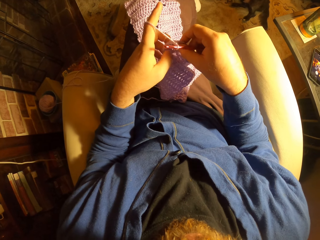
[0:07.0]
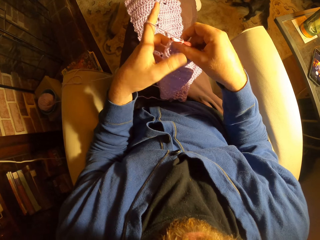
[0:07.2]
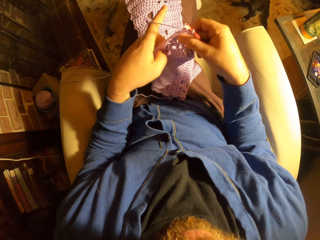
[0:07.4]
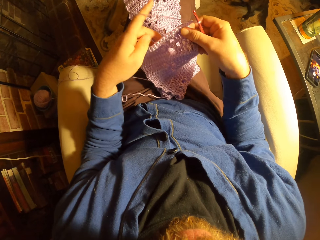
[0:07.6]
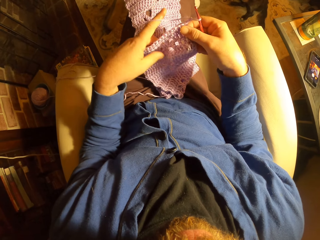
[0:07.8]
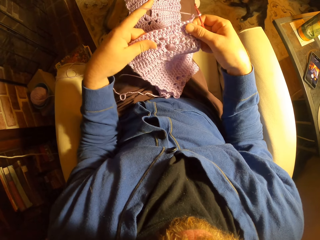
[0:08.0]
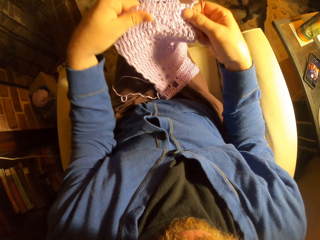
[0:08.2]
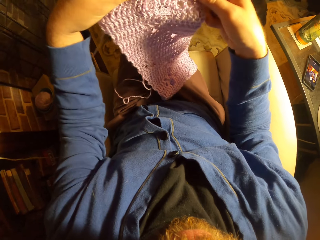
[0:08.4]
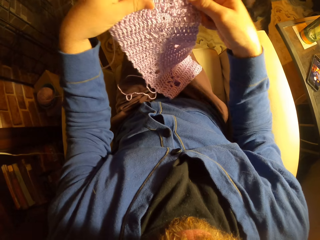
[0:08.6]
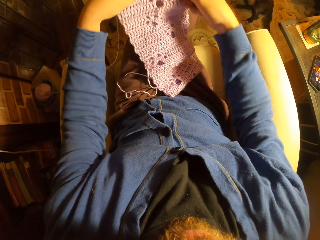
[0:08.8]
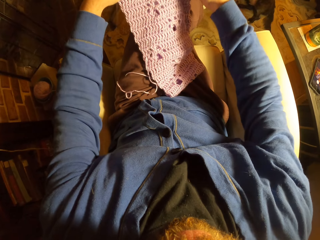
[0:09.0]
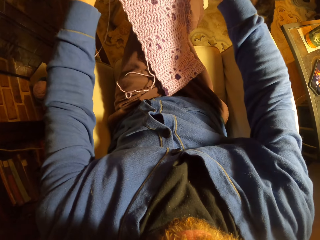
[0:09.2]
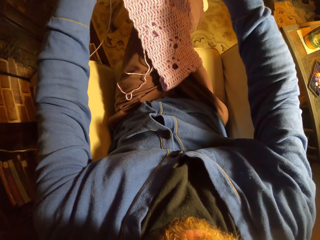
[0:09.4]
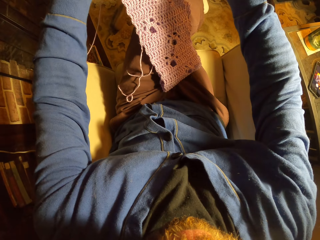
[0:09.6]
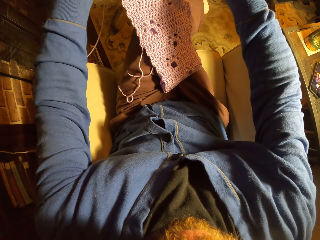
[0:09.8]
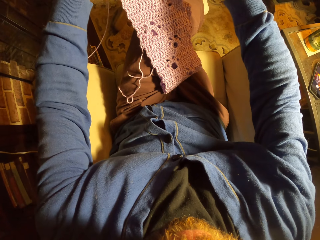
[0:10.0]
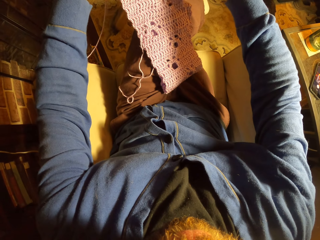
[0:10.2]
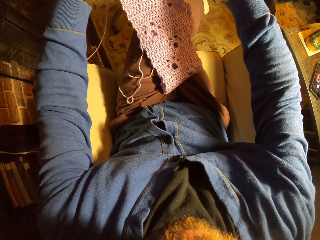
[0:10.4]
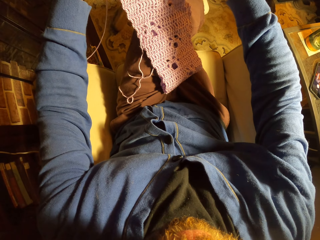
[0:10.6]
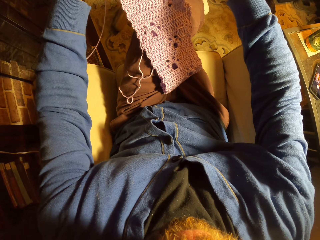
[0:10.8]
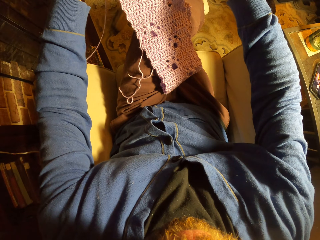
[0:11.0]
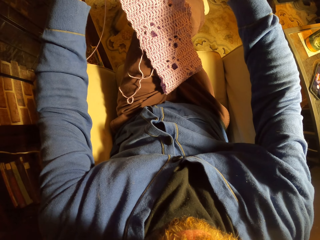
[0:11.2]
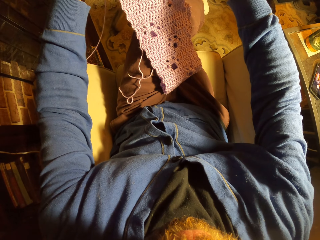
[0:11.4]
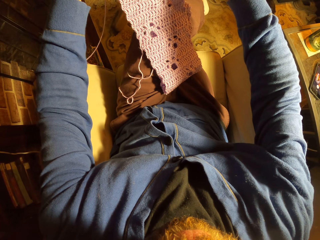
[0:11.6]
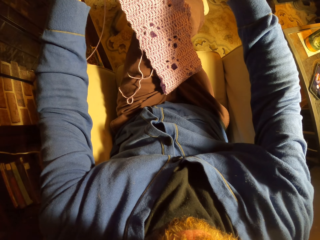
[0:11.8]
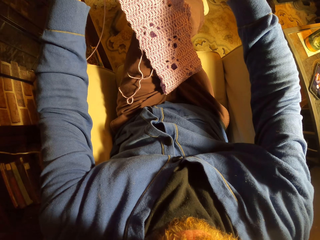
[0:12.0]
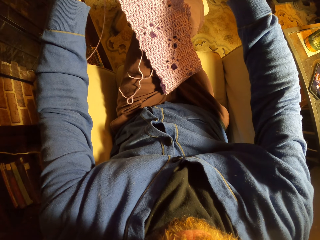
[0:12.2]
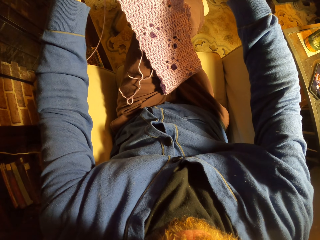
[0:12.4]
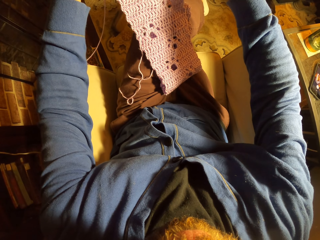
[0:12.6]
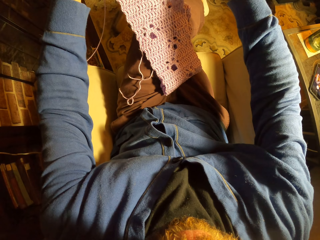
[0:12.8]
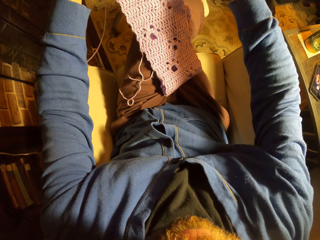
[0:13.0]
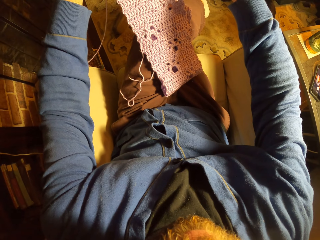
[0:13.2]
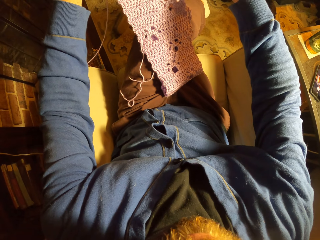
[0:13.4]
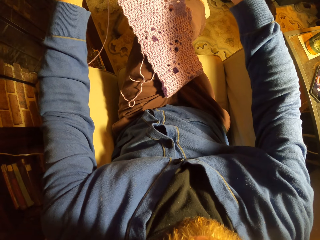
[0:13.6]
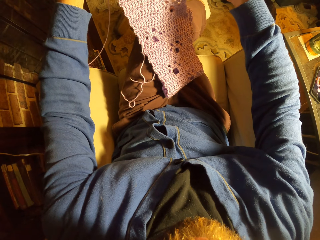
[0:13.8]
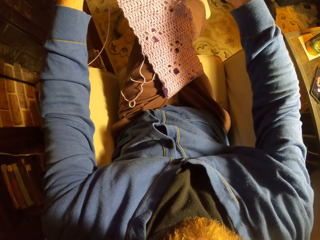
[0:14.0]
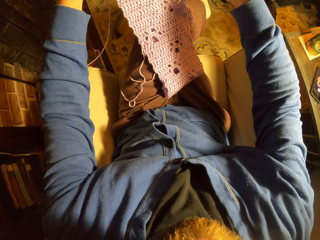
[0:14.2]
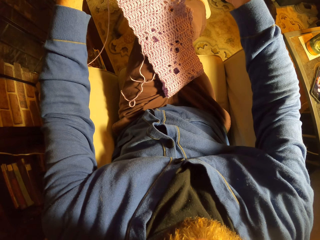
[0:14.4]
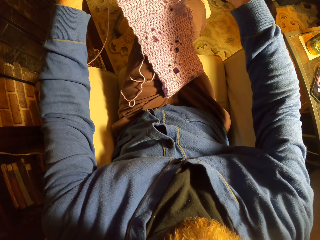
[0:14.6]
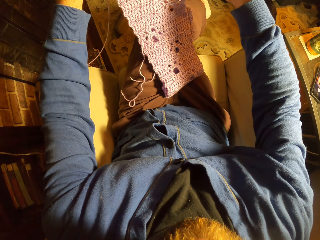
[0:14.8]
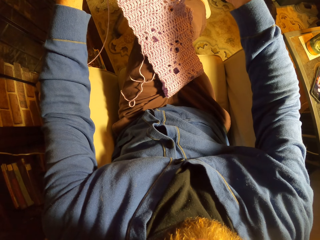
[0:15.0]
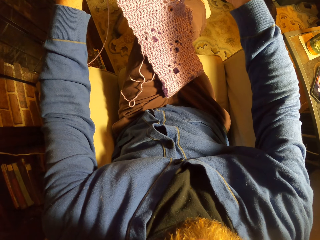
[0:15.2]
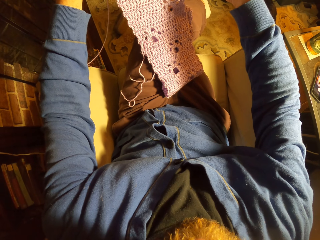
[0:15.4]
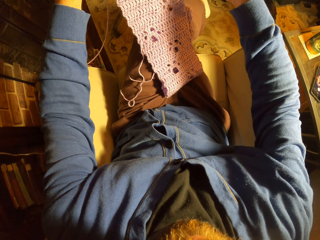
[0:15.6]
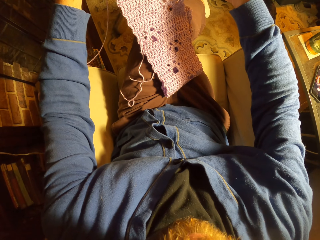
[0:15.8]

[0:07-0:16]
The camera wearer straightens a fabric. She checks the fabric on her lap. She counts the fabric stitches.

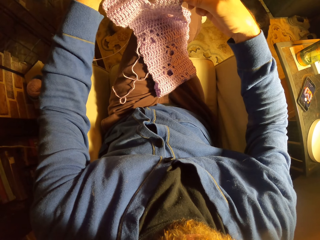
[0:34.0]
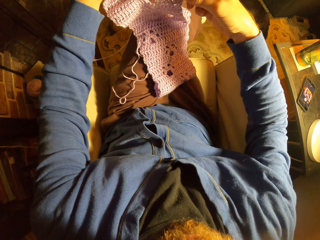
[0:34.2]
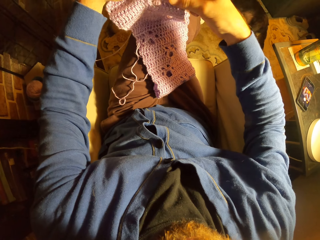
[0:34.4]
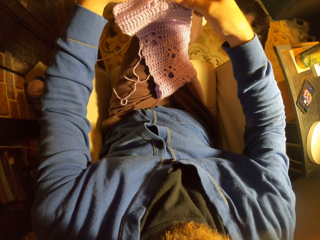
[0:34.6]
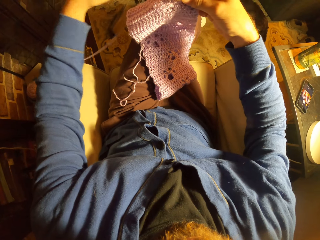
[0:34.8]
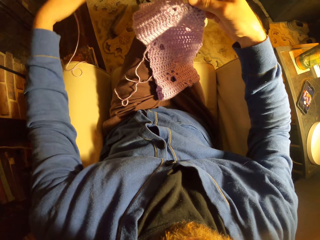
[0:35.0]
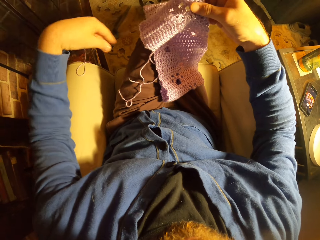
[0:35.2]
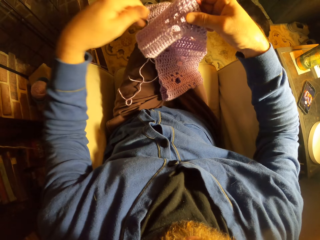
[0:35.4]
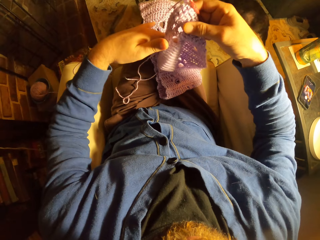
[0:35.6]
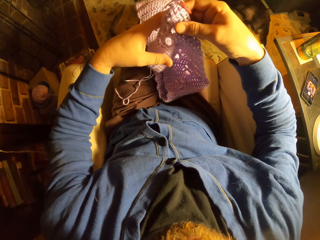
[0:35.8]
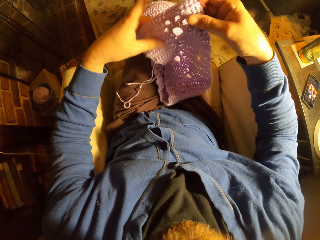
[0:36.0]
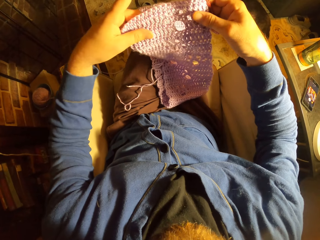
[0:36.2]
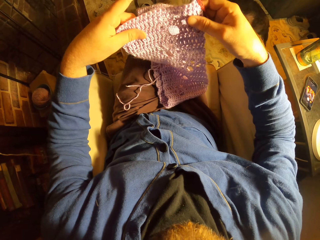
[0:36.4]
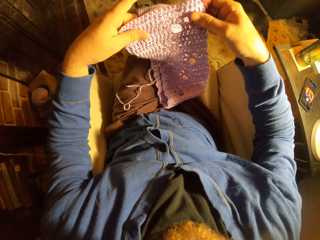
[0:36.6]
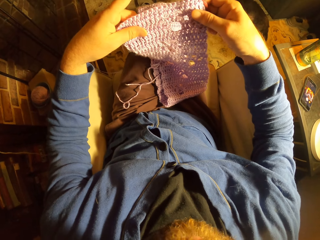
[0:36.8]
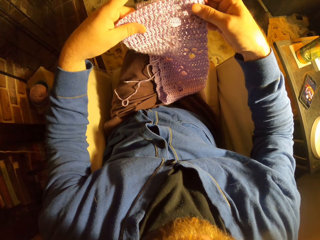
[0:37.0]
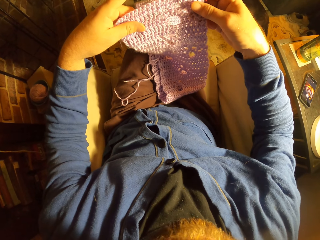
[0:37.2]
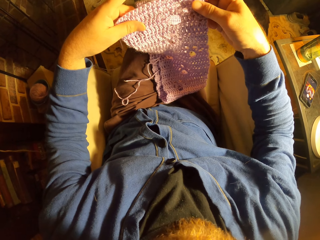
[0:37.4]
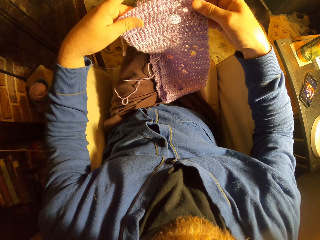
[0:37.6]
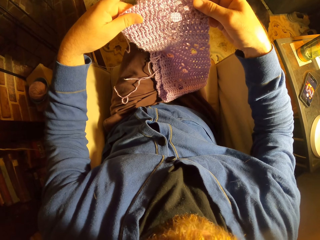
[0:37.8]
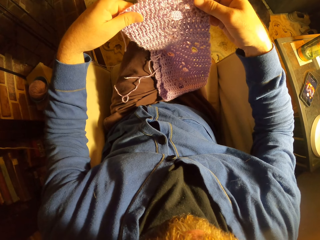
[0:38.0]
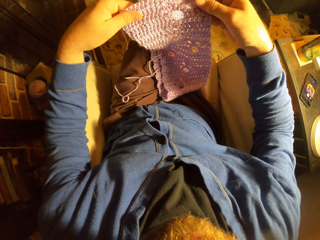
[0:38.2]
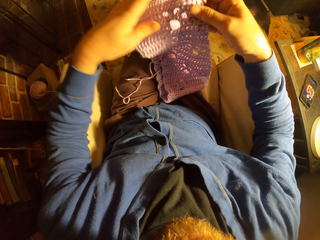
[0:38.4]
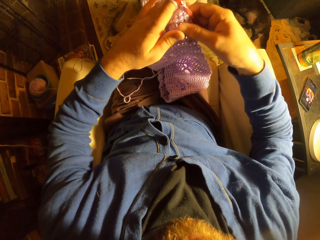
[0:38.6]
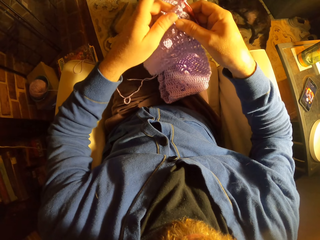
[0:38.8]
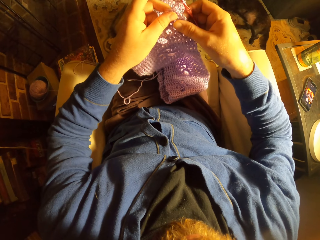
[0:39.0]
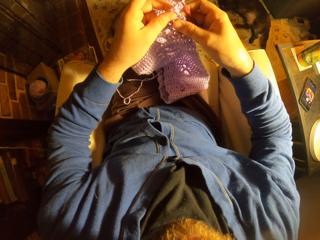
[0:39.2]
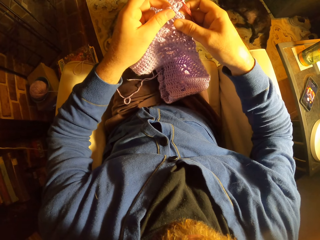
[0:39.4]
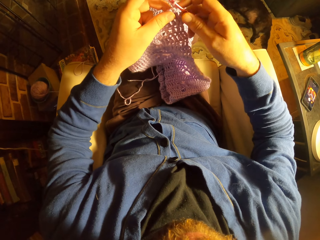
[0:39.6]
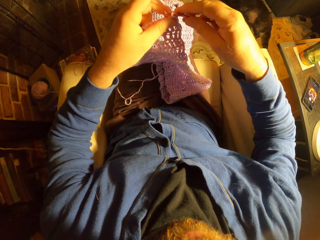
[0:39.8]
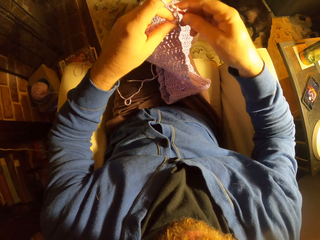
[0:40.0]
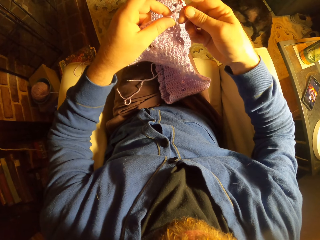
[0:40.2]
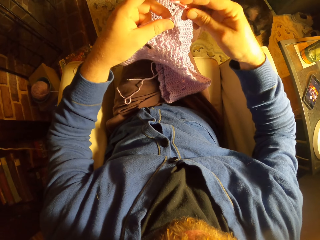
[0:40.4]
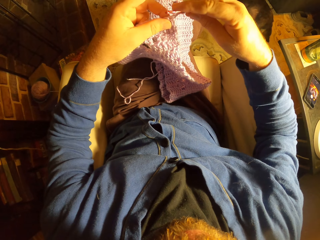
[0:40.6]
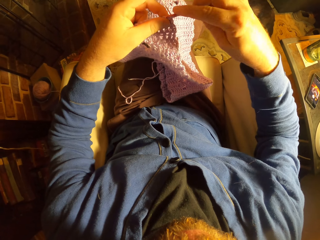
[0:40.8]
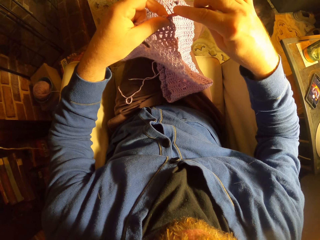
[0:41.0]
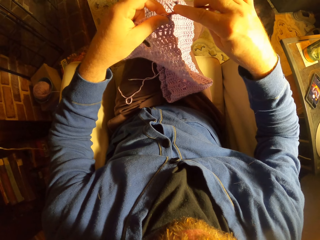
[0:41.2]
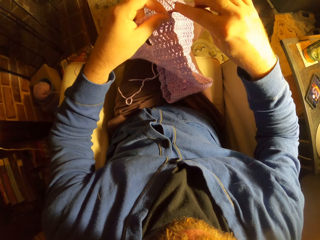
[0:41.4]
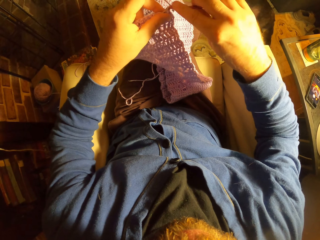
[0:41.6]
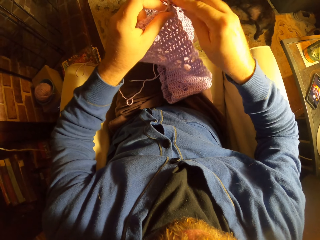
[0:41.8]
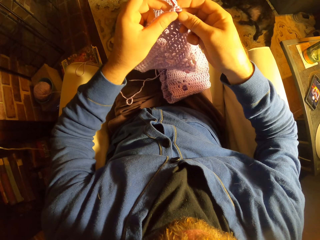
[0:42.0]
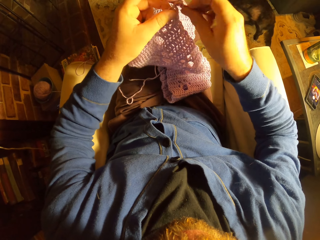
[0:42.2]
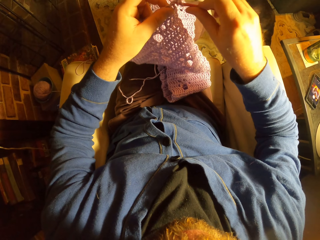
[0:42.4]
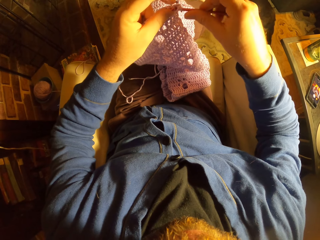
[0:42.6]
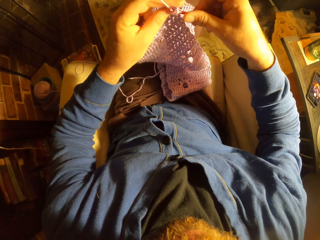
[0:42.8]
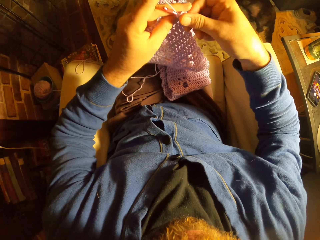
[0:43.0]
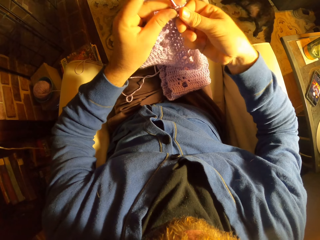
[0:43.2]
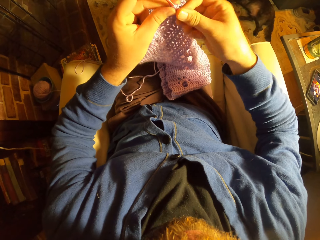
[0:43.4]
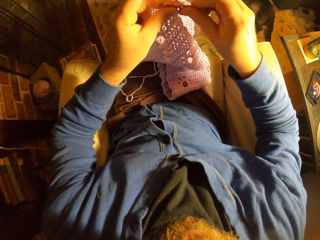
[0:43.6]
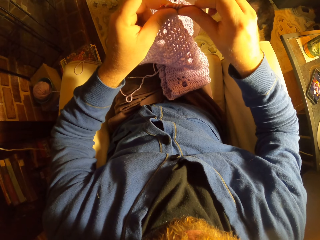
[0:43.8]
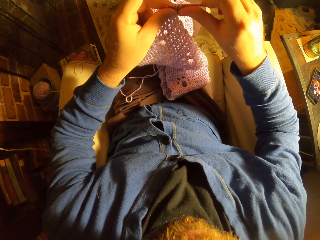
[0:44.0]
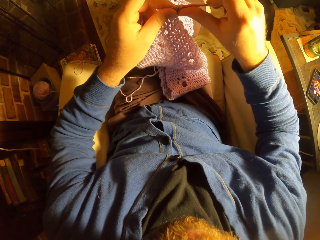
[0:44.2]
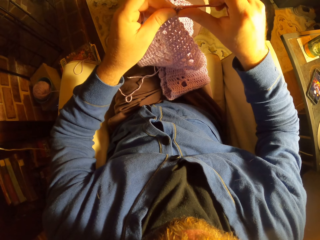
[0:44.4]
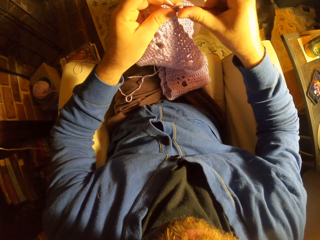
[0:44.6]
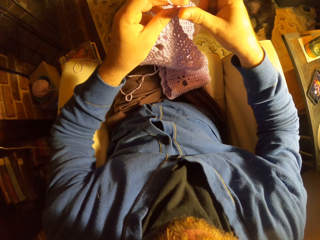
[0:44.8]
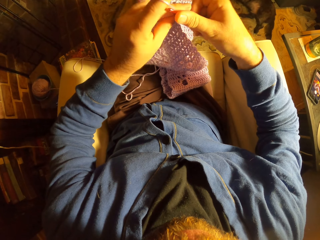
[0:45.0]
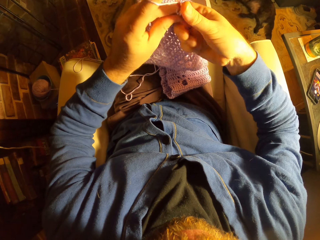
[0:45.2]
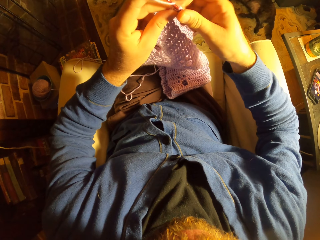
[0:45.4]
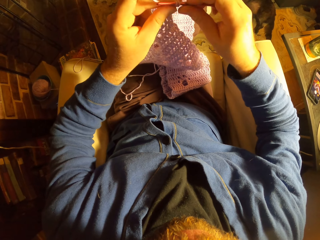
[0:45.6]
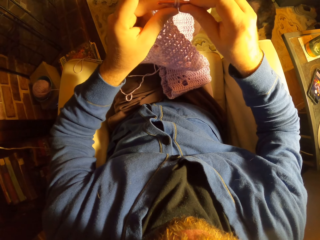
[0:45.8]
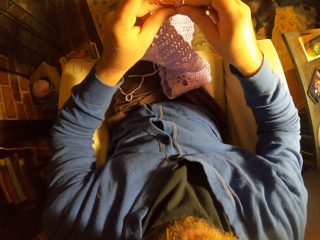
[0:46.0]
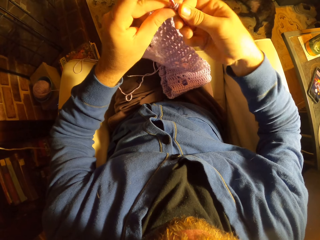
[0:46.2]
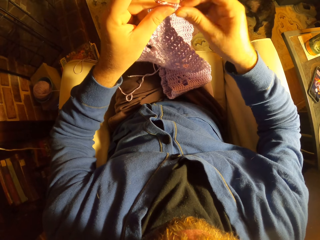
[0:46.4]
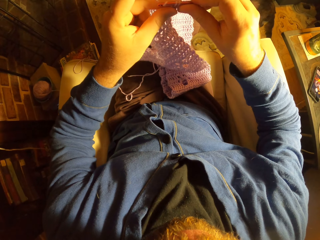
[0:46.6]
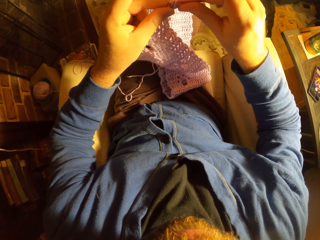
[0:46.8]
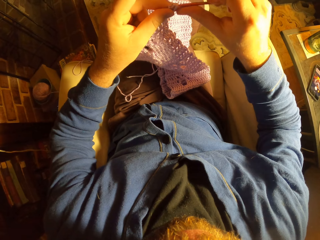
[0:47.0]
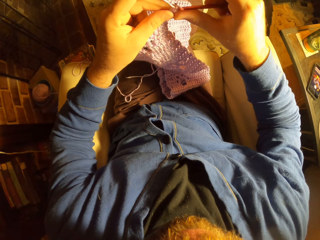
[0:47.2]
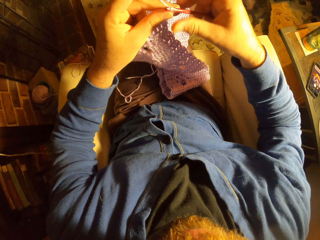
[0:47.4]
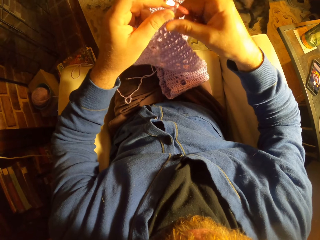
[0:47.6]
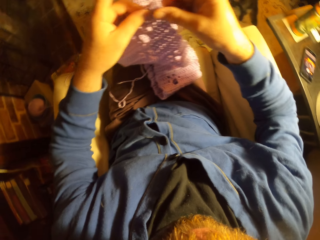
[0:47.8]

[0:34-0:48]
The camera wearer straightens a thread. They straighten a fabric. They knit with the yarn and the knitting needle.
